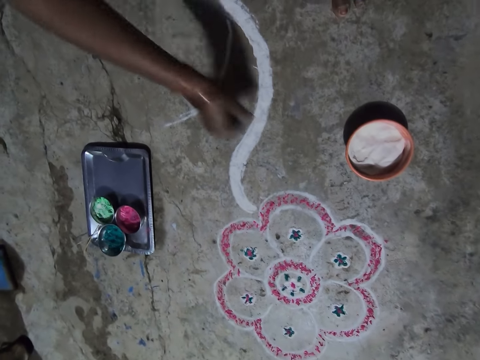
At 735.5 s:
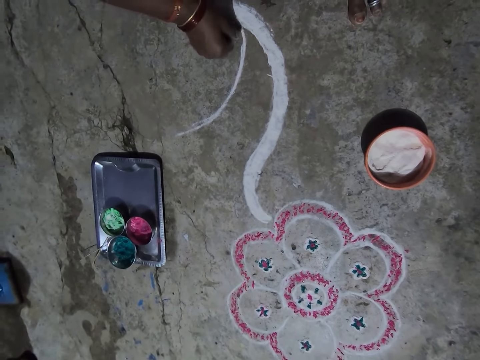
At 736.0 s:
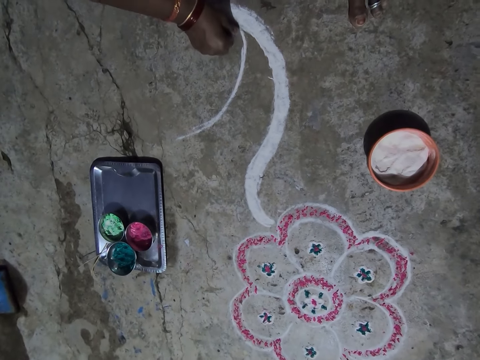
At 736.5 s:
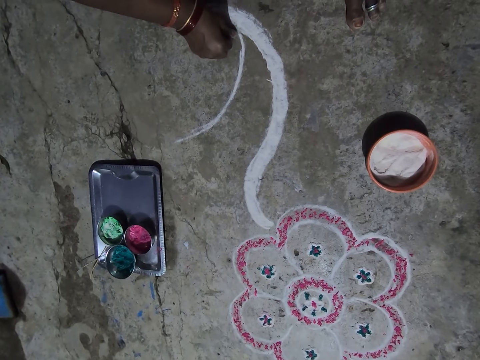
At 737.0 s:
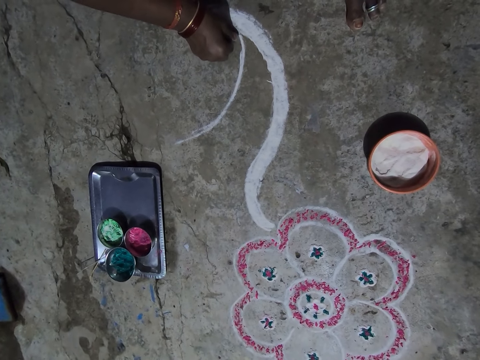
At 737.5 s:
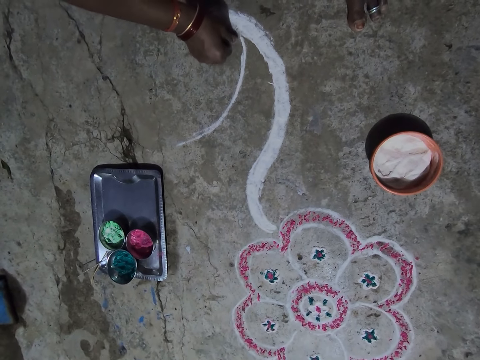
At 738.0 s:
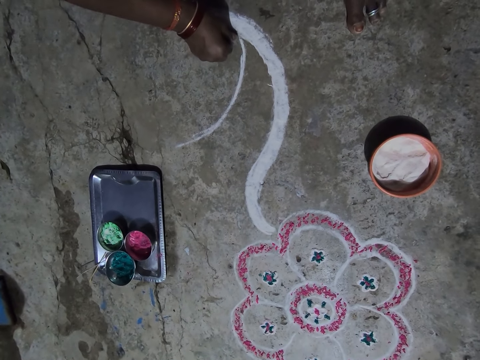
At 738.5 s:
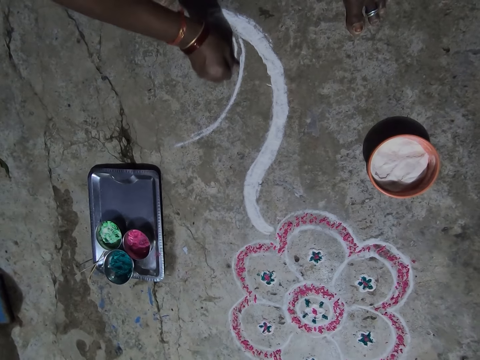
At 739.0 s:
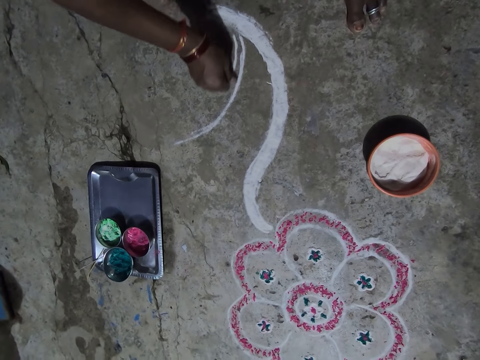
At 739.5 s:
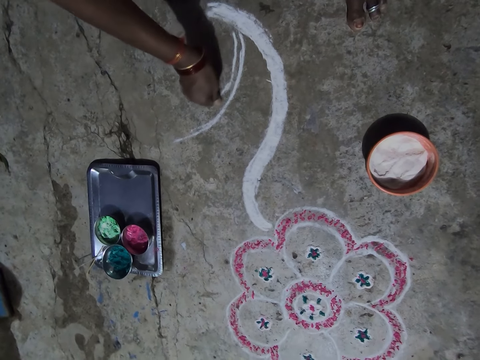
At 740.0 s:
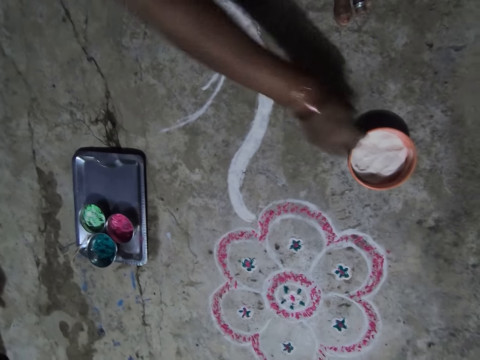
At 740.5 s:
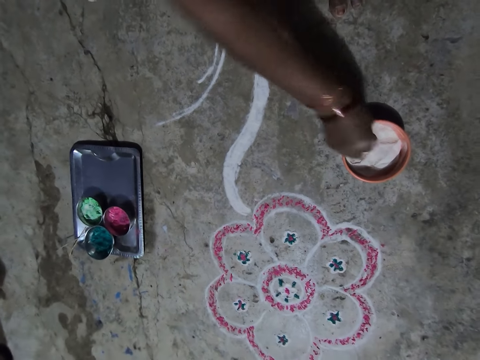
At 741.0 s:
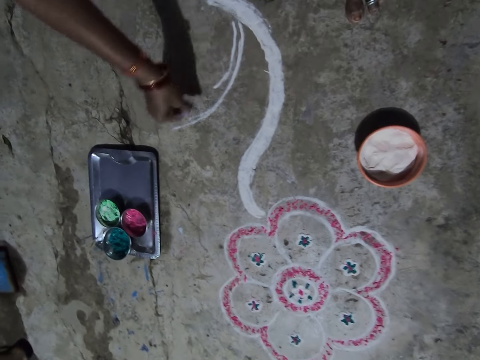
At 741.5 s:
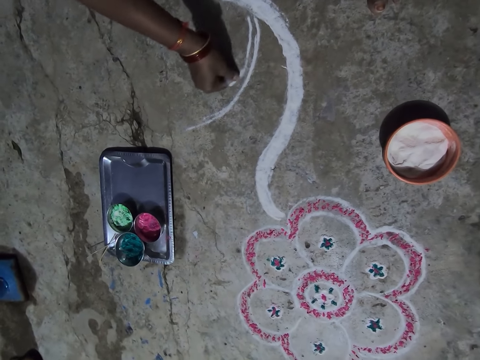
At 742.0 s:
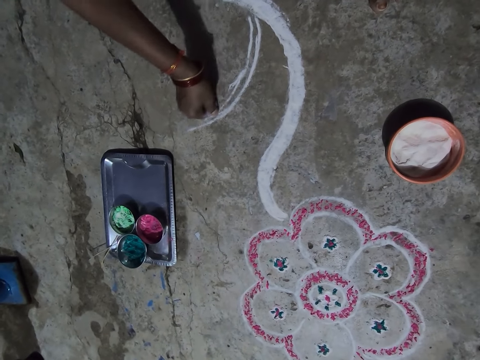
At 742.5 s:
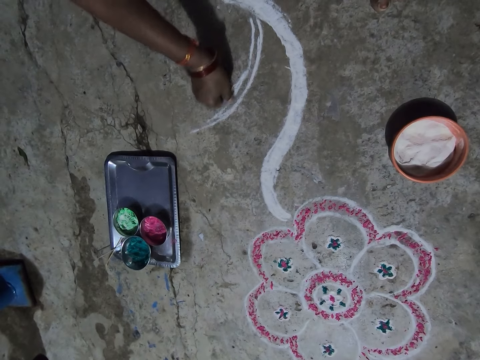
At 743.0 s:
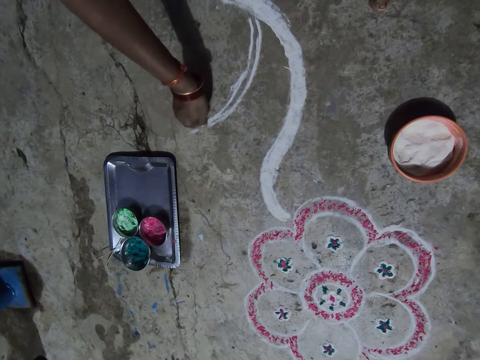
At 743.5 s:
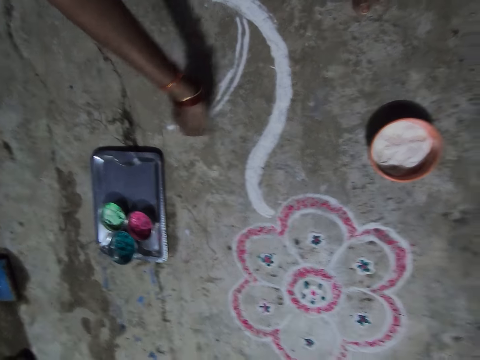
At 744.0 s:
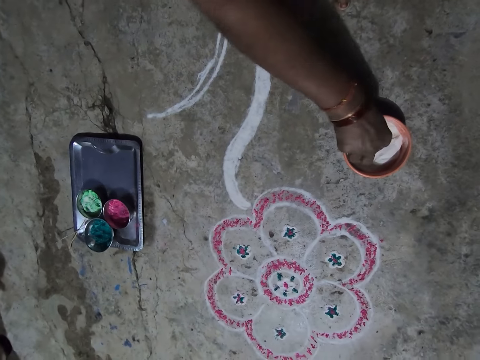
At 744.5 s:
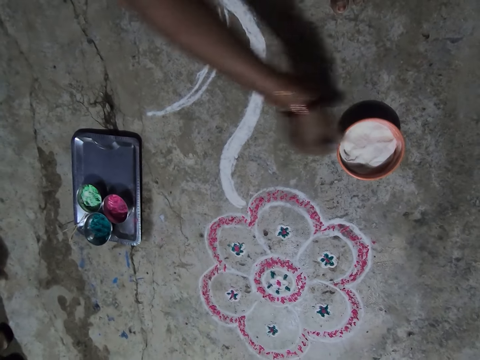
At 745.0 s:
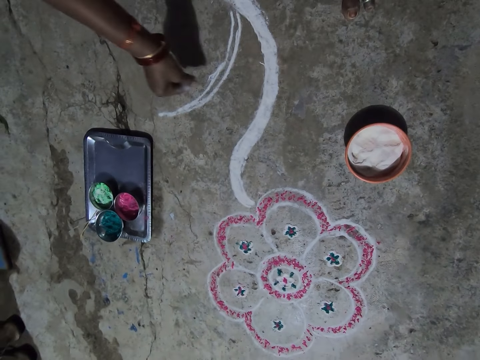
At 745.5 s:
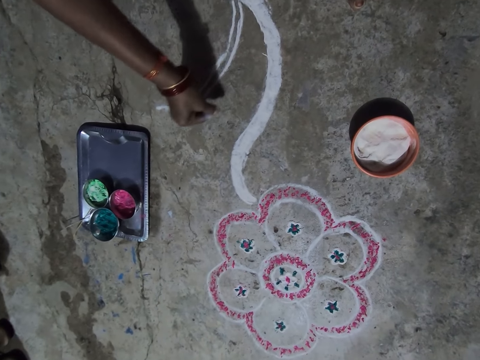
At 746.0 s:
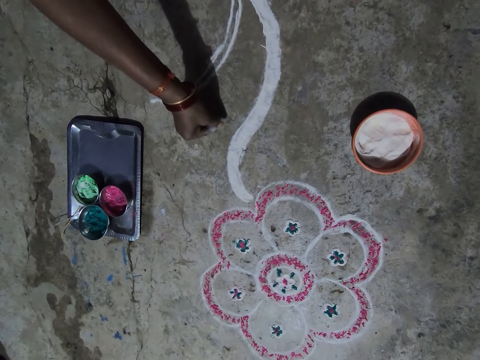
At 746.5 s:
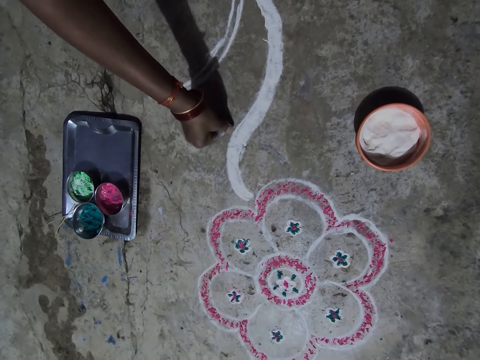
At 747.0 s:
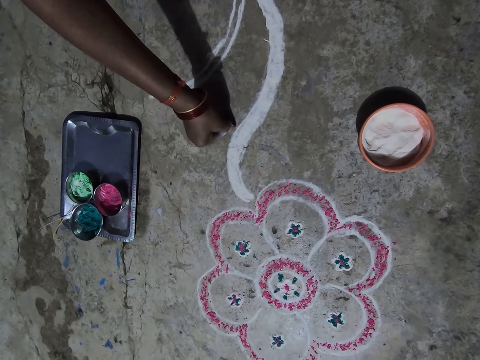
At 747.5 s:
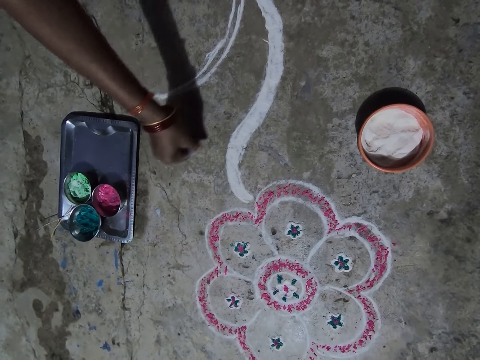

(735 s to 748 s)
The camera wearer picks the powder paint or powder colour in a container. They sprinkle the powder paint on the floor. They pick the powder paint in the container. They sprinkle the powder paint on the floor. They pick the powder paint in the container. They pour the powder colour on the floor.

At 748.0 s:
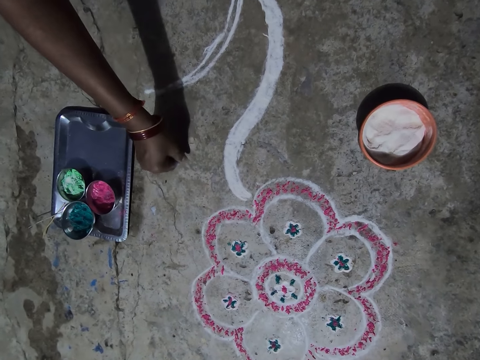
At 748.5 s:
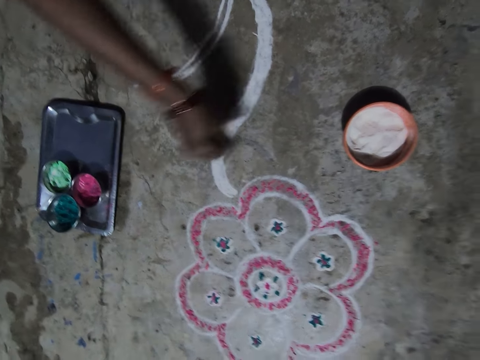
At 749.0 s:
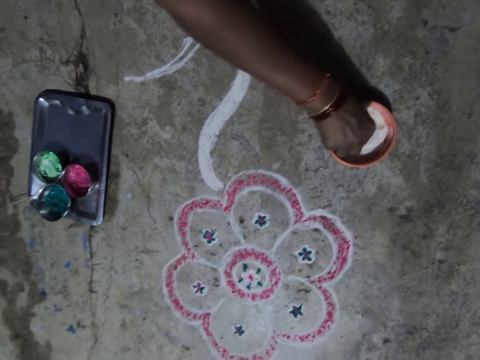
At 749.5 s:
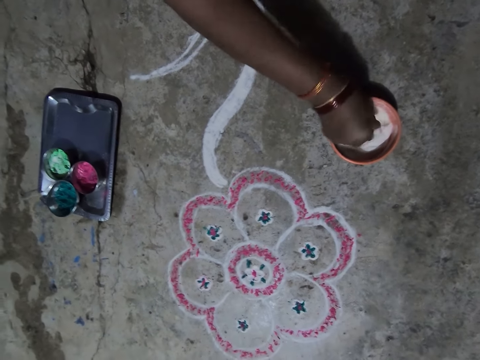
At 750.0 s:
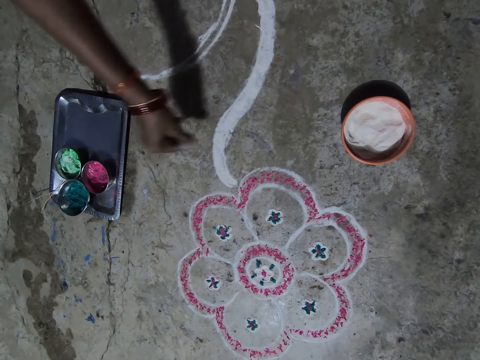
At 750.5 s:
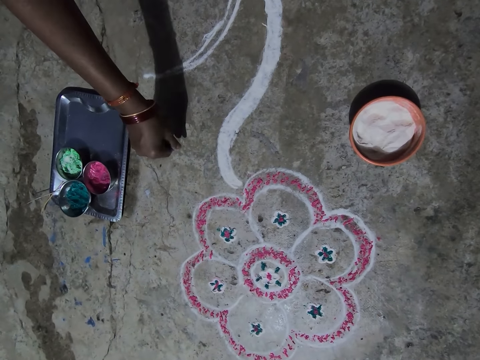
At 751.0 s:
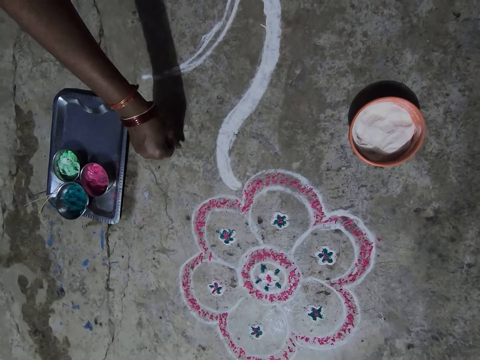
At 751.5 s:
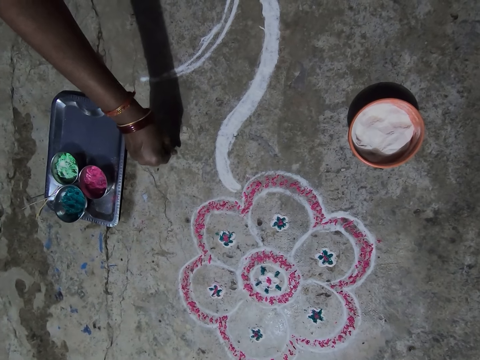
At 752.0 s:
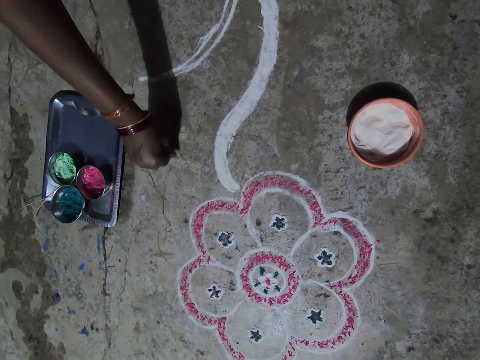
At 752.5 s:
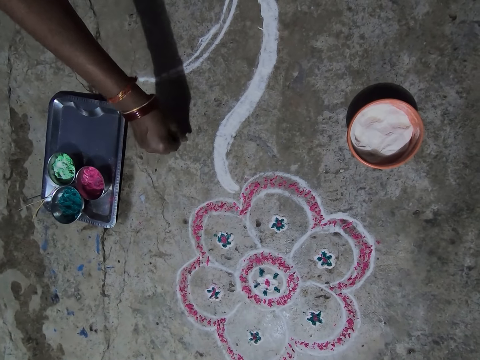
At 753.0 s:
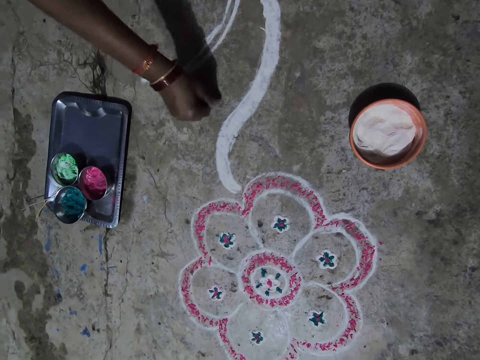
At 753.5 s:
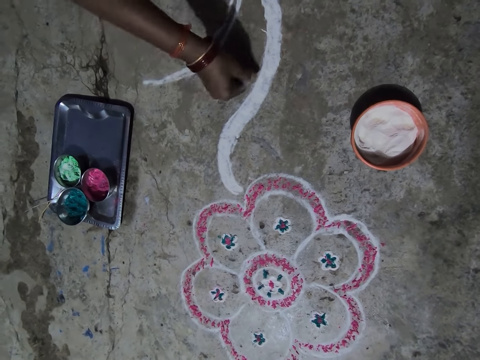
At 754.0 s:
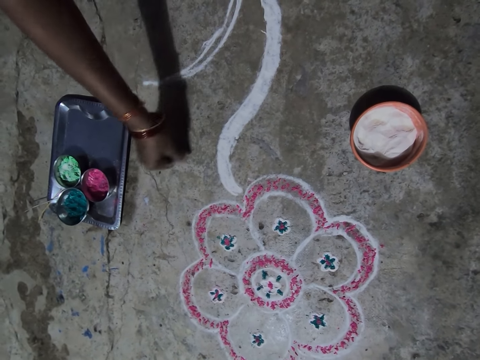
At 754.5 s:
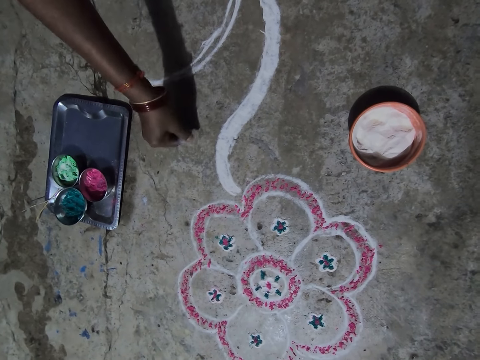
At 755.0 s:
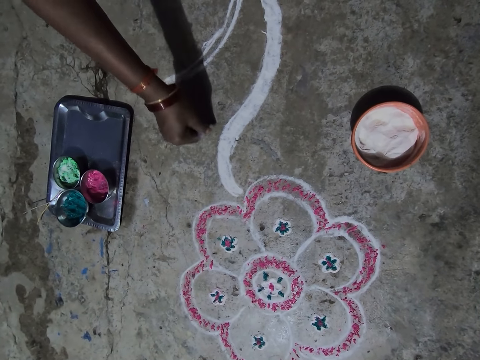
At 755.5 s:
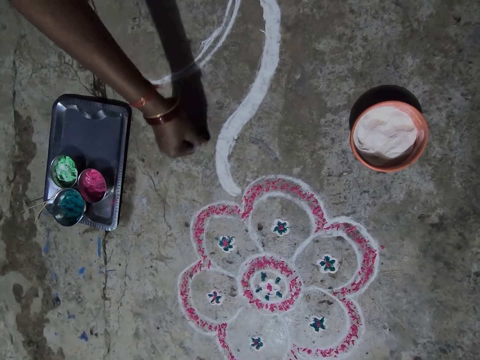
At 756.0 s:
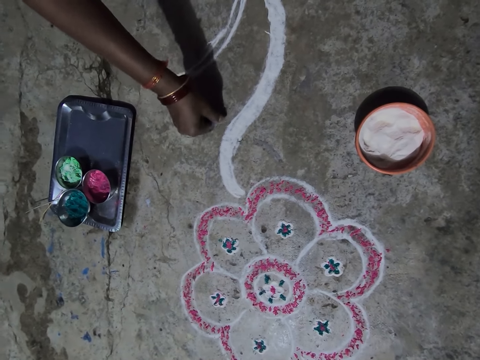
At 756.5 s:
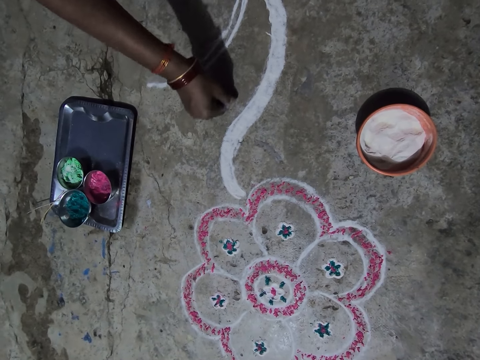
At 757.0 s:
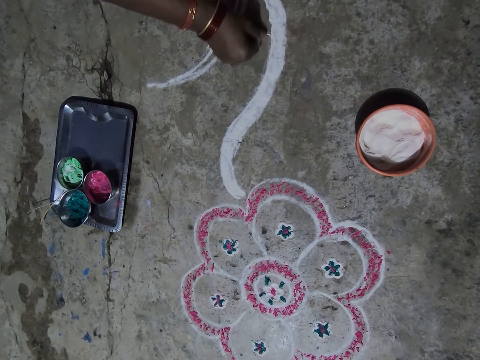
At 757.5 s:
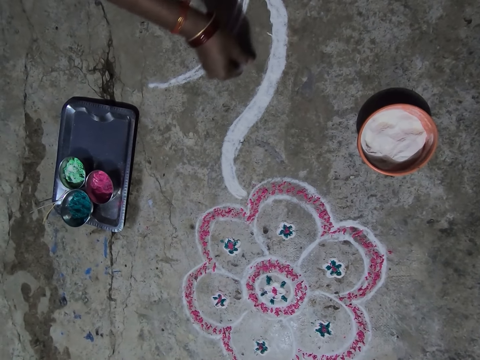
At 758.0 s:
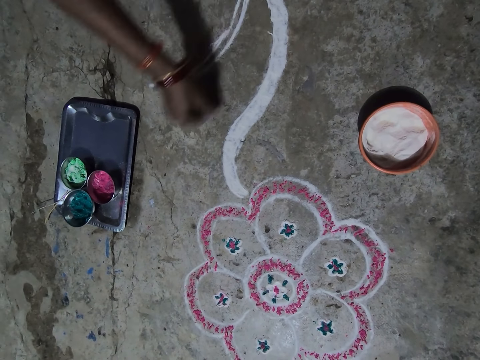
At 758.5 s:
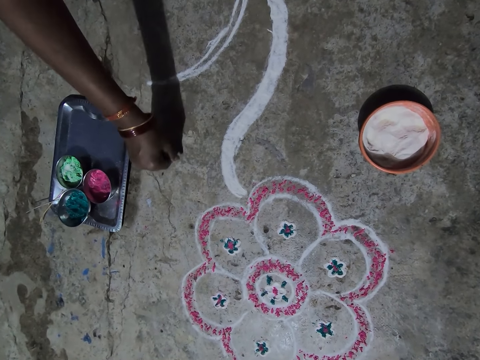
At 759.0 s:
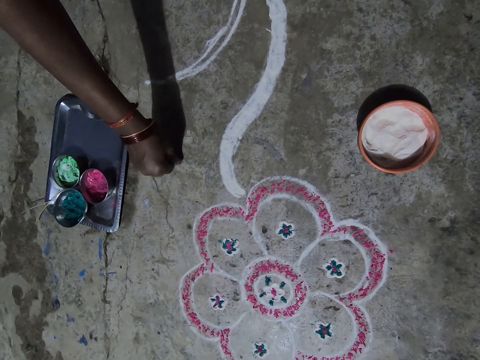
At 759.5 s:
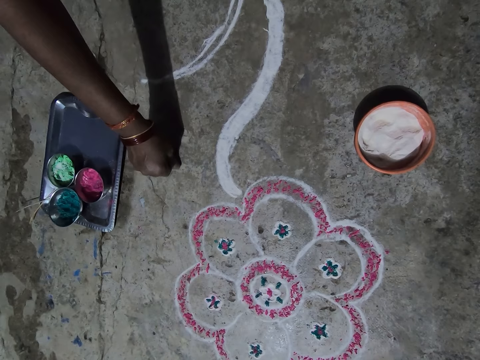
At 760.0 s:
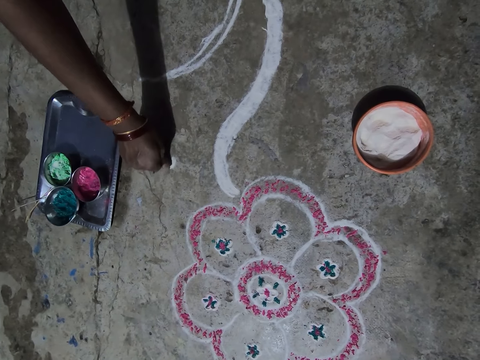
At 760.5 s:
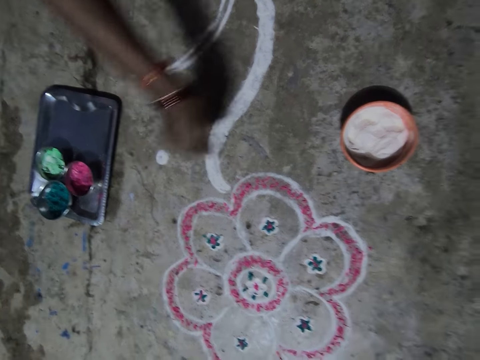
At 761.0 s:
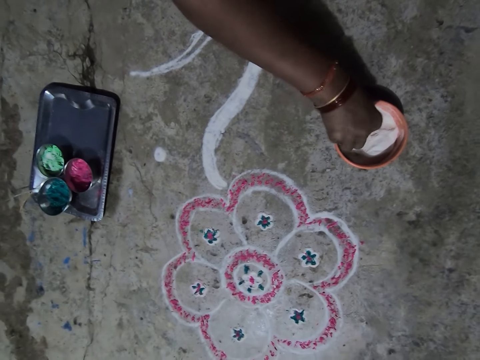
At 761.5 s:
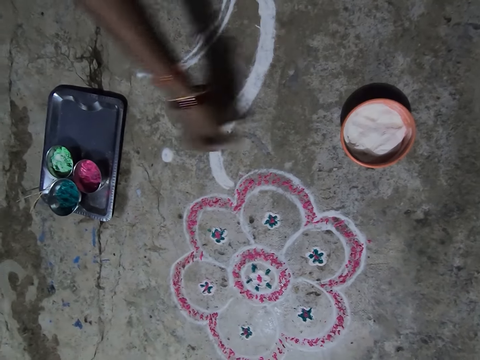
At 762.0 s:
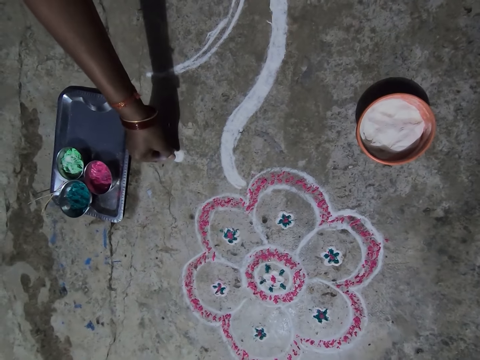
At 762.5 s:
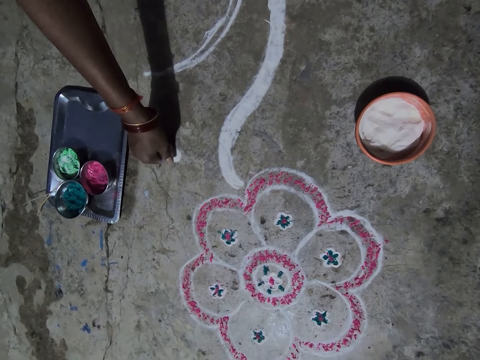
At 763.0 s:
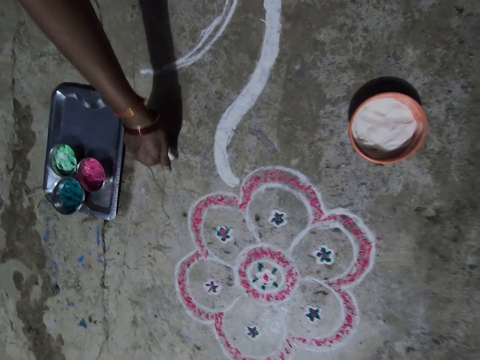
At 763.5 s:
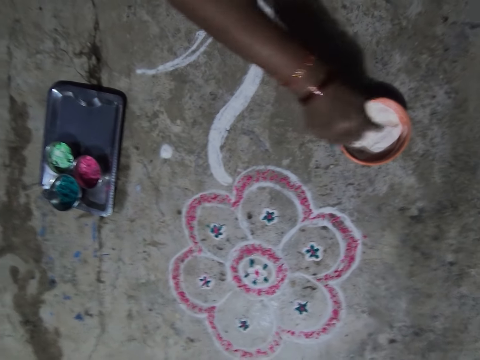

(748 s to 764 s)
The camera wearer scoops the powder colour or powder paint. They pour the powder colour on the floor. They sprinkle the powder paint on the floor. They pick the powder paint in a container. They sprinkle the powder paint on the floor.
